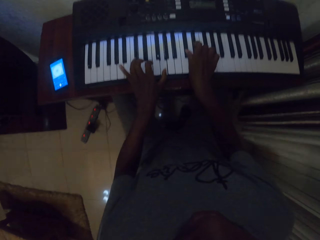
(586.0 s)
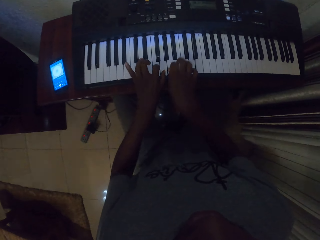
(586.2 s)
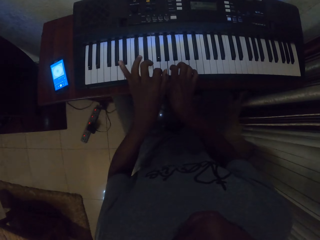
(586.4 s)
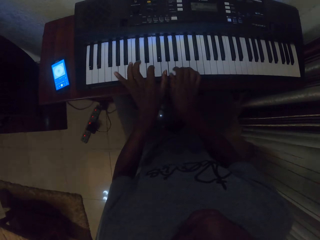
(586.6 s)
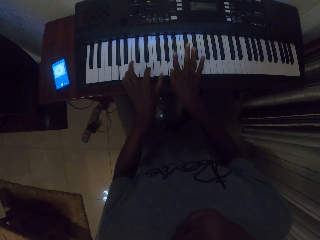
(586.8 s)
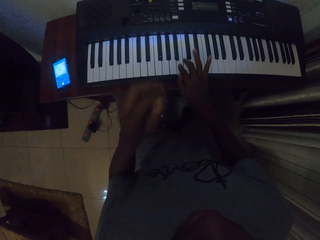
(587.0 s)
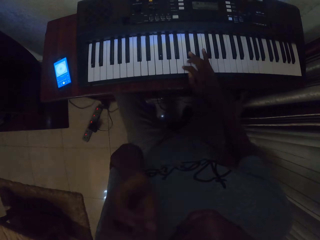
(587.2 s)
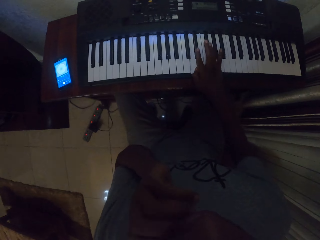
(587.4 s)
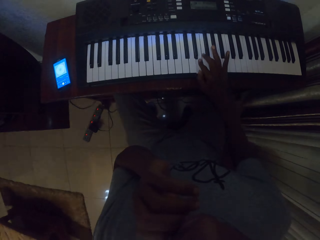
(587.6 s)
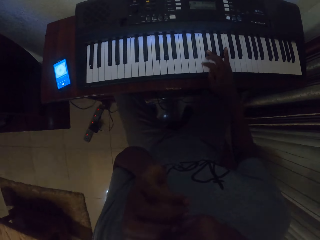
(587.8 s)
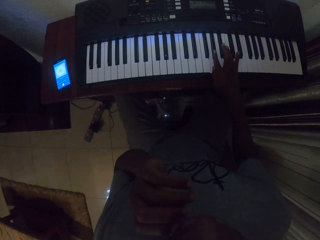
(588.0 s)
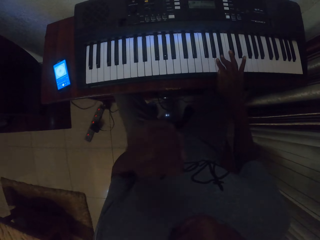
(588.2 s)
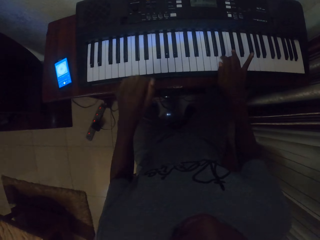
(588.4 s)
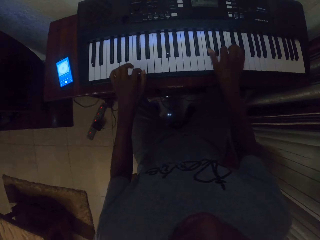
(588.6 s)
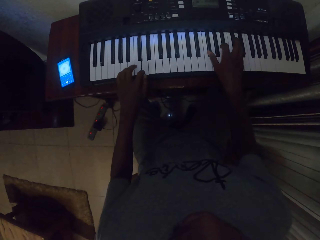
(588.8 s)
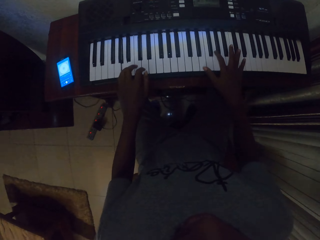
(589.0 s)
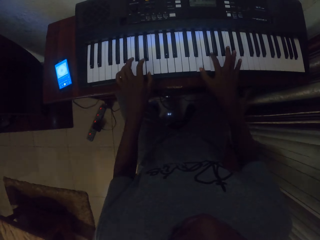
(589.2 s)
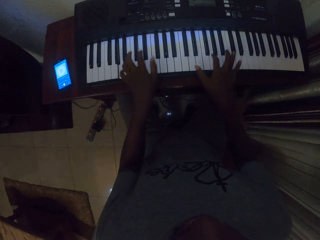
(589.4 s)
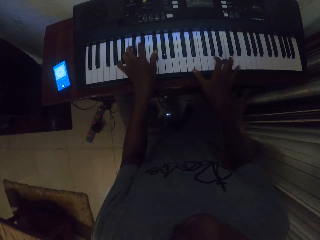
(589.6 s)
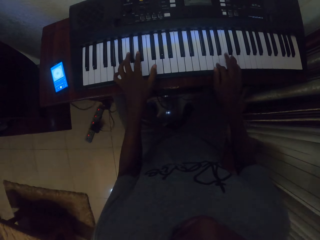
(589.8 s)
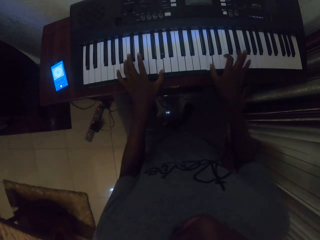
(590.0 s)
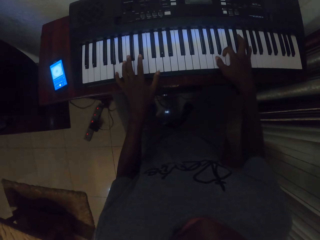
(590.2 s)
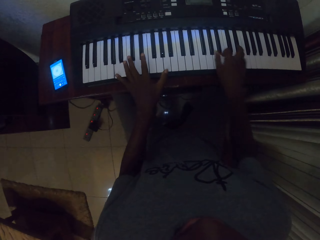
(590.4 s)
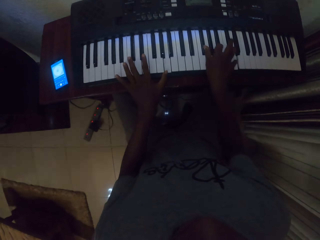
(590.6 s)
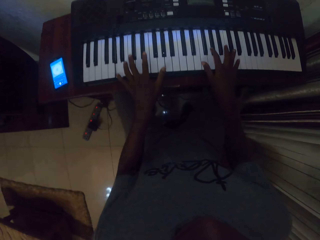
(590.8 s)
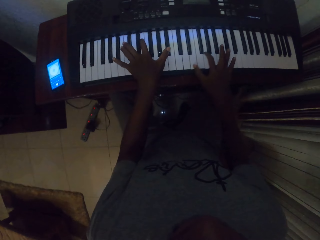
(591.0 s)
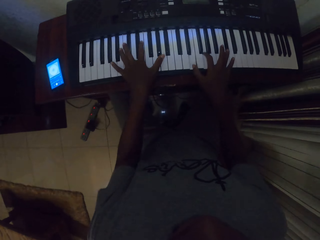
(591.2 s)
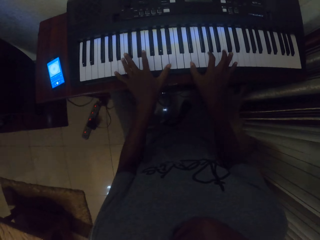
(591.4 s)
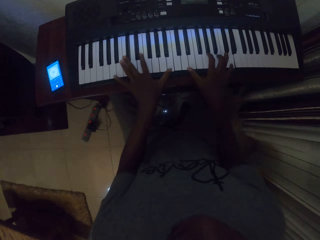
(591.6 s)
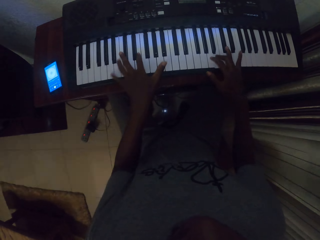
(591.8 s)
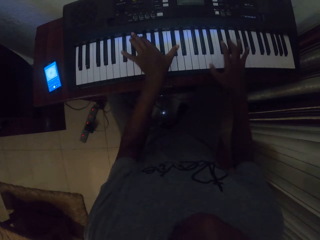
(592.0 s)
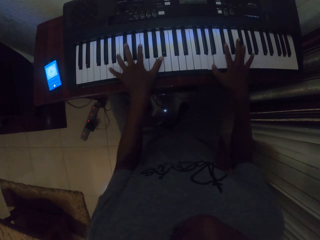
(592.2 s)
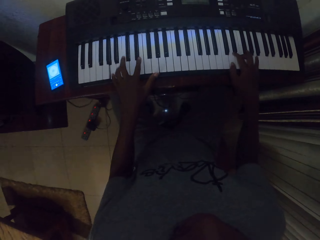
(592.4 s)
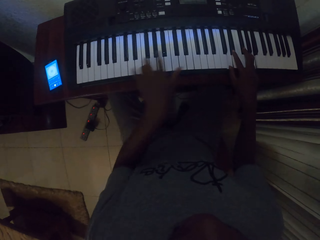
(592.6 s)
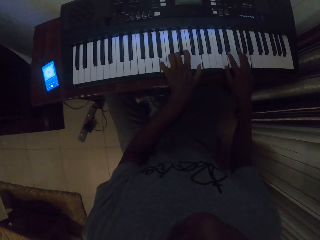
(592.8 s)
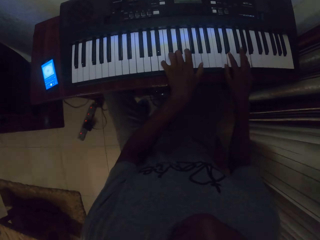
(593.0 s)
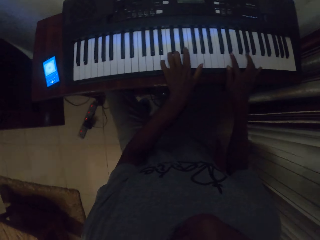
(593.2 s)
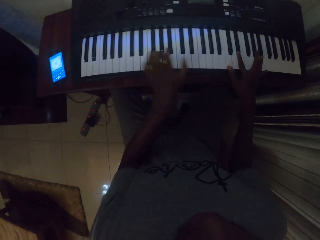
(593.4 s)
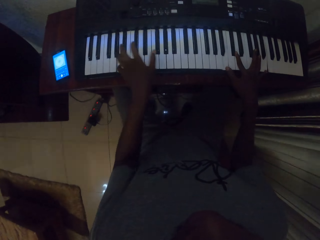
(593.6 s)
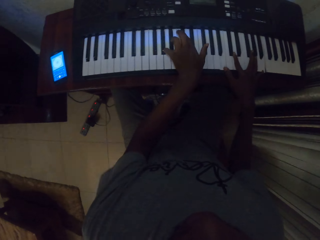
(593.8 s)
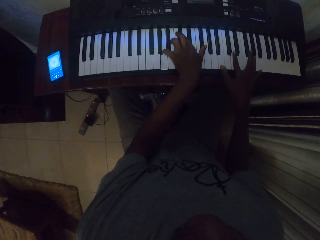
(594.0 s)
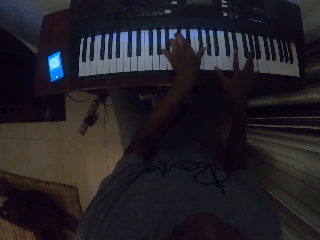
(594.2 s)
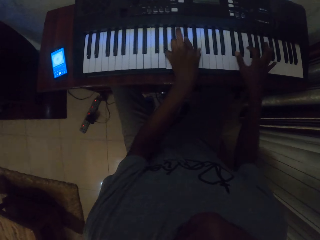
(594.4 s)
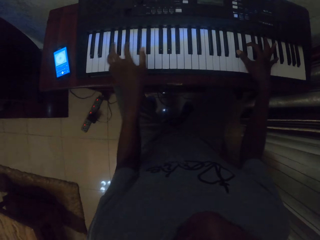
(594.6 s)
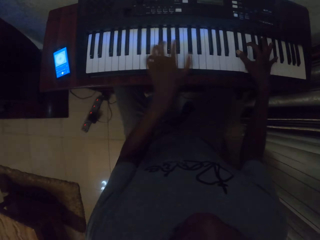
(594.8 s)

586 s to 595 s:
The camera wearer scratches the face with a hand. They play the piano.

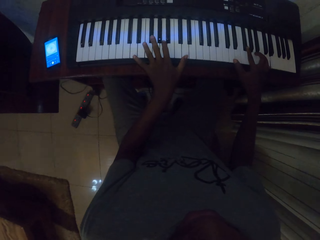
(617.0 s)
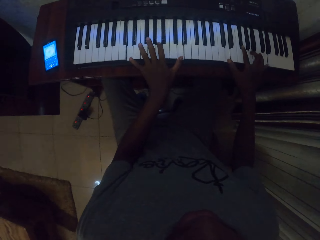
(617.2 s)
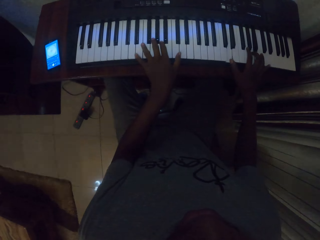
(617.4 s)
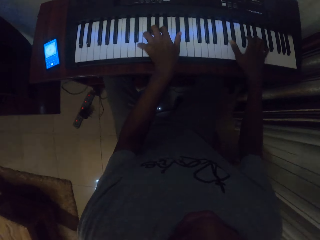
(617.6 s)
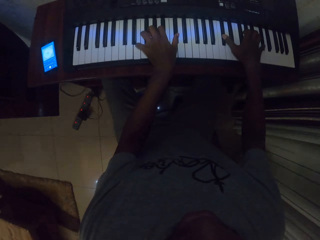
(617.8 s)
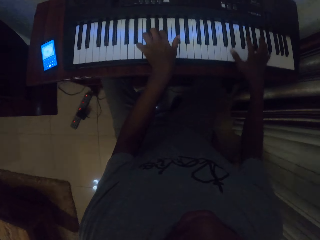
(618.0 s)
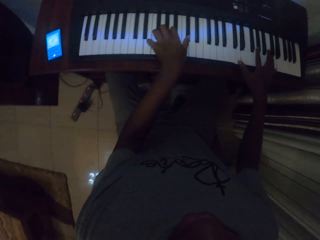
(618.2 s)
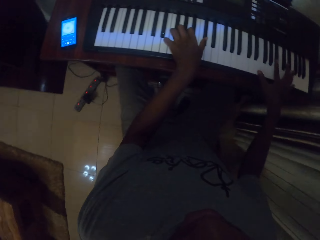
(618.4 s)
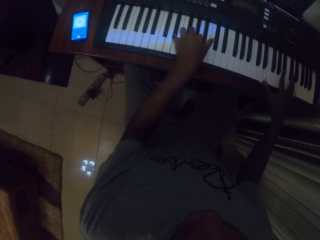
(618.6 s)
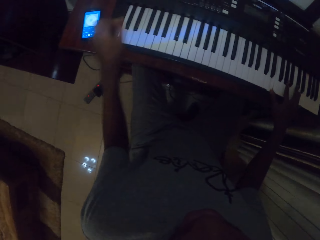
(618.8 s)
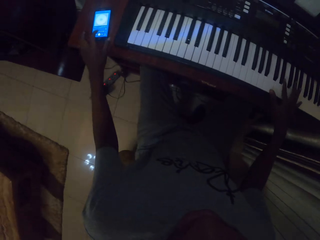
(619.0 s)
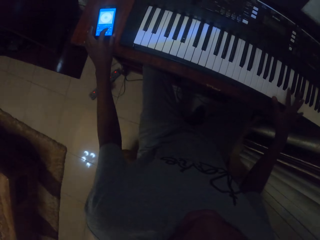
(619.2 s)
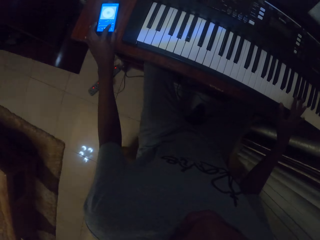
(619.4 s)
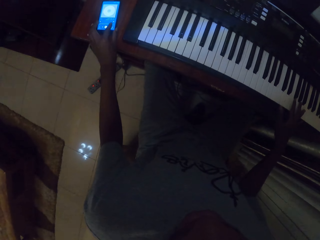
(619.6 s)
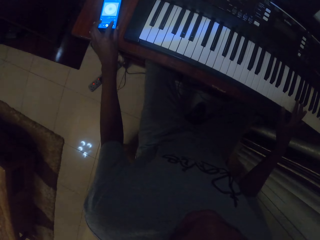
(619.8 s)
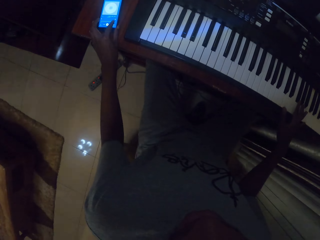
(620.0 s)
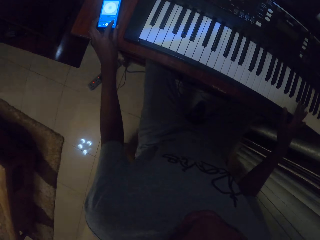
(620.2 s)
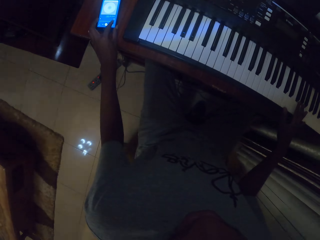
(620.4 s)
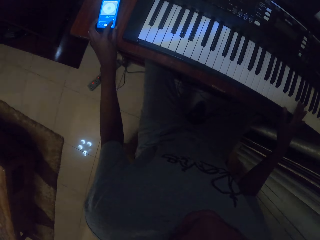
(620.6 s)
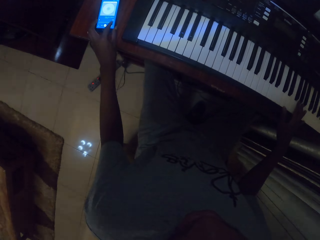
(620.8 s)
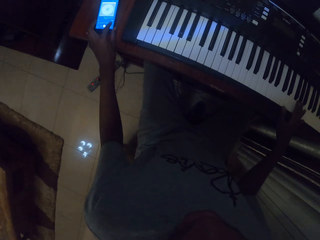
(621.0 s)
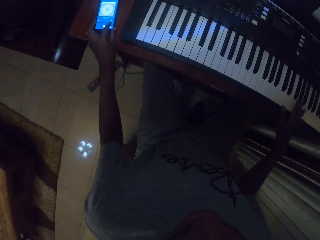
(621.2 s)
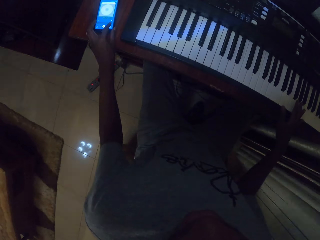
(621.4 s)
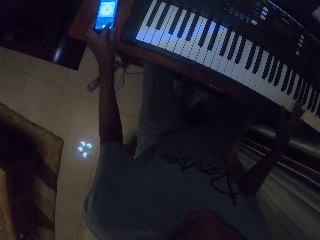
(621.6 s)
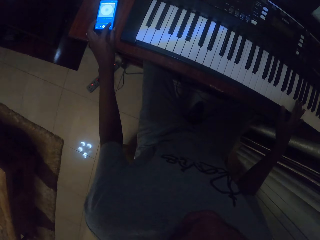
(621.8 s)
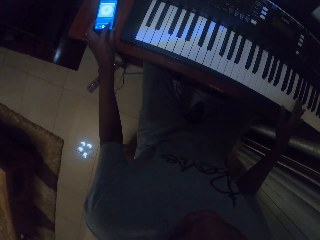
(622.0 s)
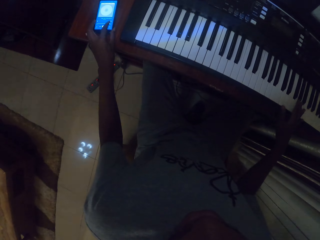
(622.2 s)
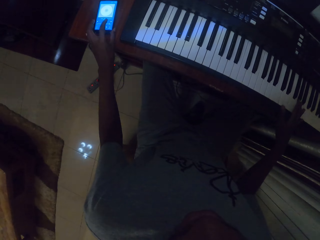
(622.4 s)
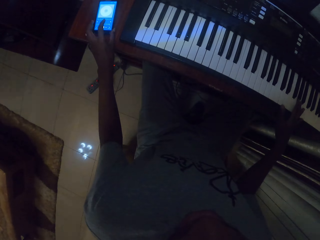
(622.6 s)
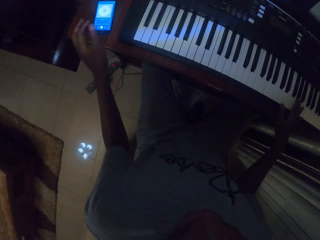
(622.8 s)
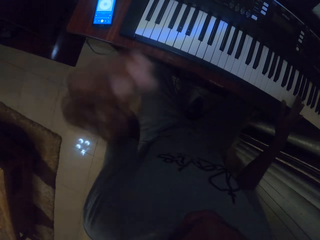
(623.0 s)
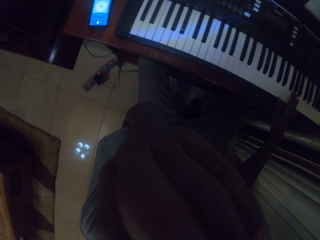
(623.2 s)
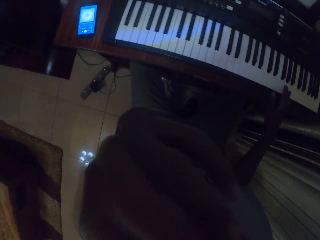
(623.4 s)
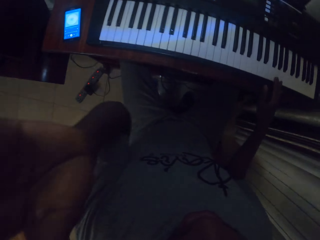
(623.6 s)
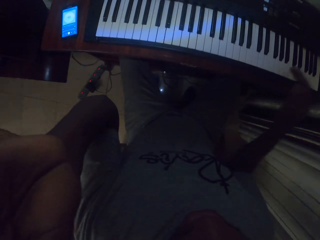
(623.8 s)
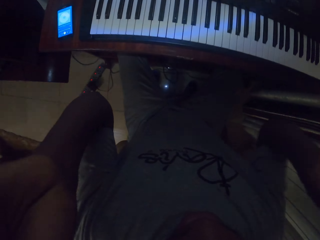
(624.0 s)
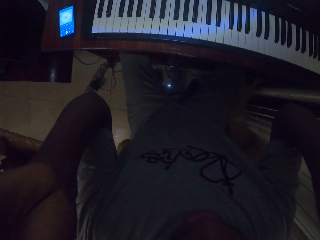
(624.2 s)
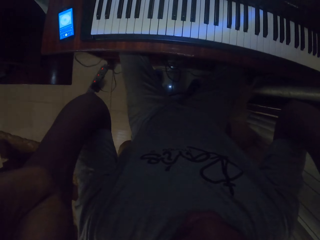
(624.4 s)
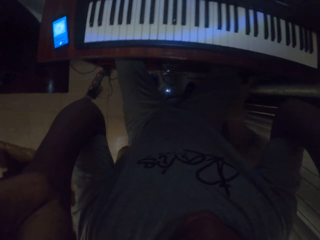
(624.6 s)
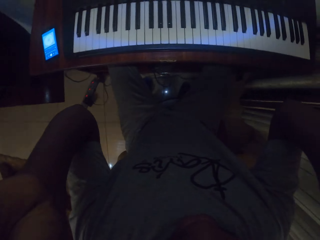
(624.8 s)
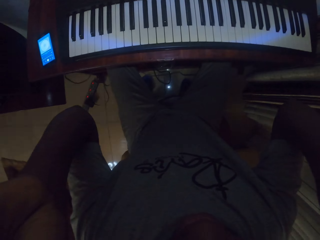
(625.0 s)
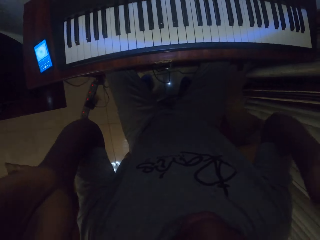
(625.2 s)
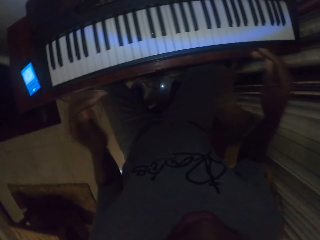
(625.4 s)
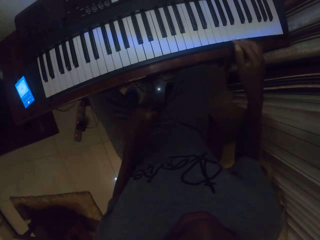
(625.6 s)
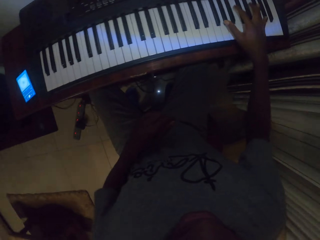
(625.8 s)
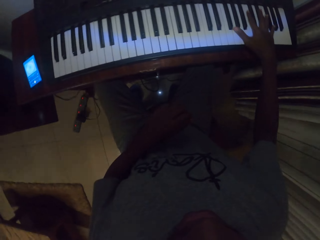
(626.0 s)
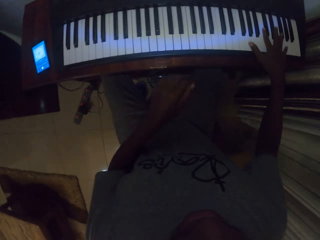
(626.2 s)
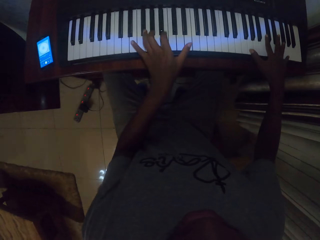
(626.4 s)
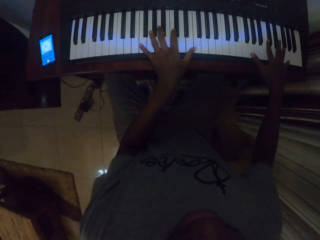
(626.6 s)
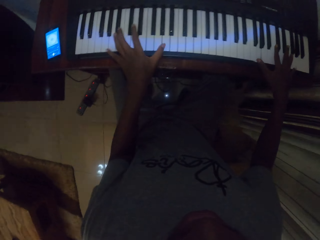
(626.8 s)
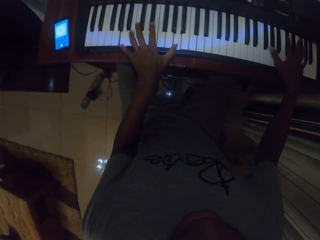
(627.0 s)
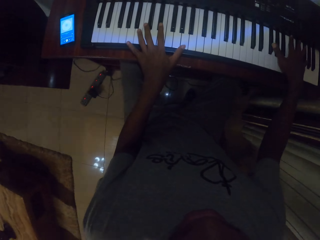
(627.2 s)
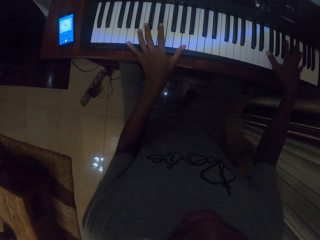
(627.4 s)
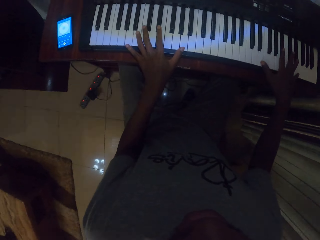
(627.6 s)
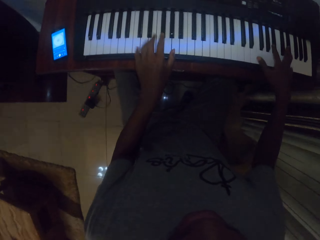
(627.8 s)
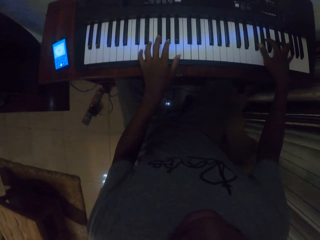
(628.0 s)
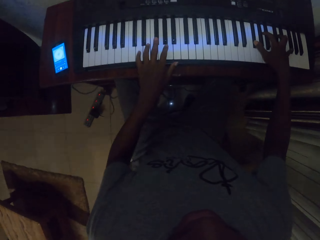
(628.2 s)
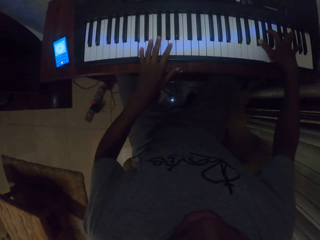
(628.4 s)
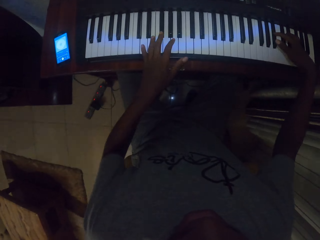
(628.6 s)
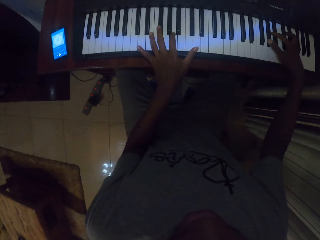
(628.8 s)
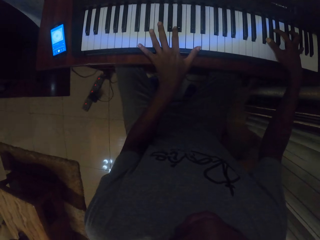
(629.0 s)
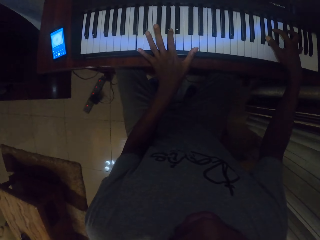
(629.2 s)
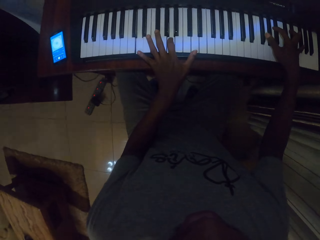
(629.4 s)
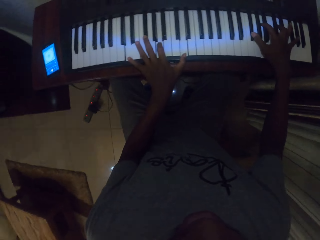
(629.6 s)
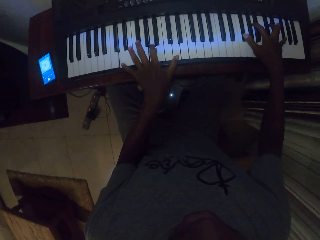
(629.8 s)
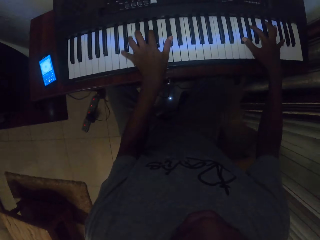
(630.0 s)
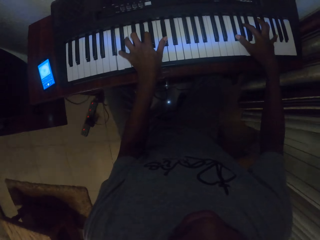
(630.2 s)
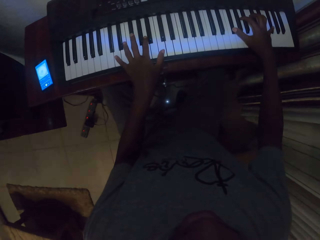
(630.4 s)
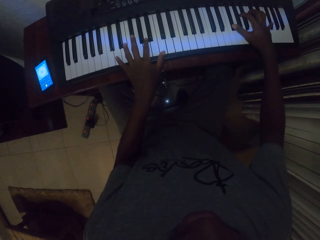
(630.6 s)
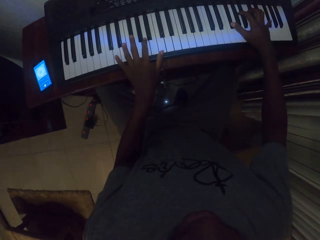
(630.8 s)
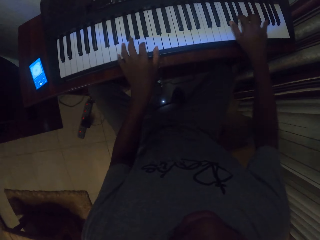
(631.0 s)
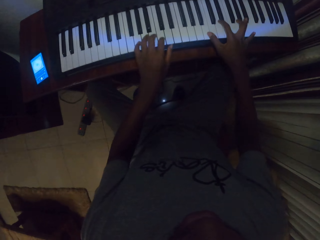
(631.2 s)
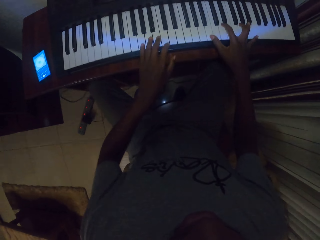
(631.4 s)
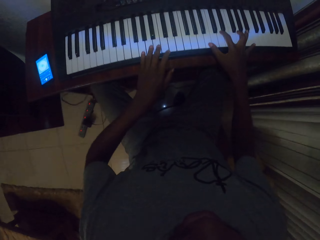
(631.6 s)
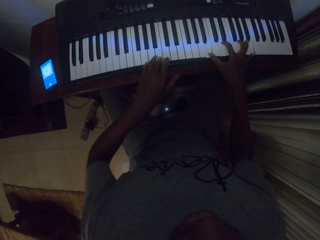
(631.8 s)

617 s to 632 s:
The camera wearer moves a hand up. They operate the phone. They press an audio recorder. They lift a hand up. They scratch the face with a hand. They move a hand on the face. They lift a hand up. They adjust a camera. They move hands down. They move a hand up. They touch the piano. They move a hand up. They touch the piano. They play the piano.
